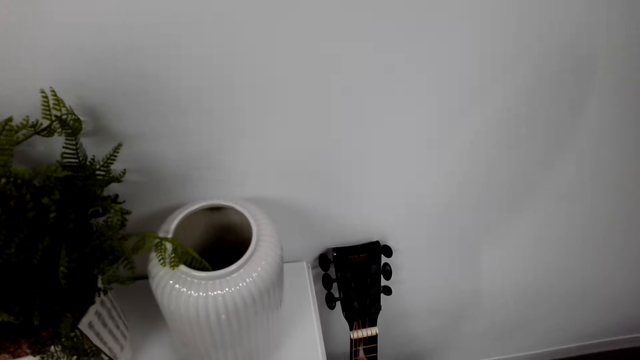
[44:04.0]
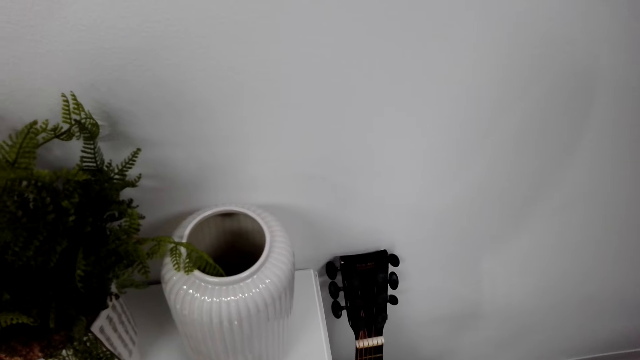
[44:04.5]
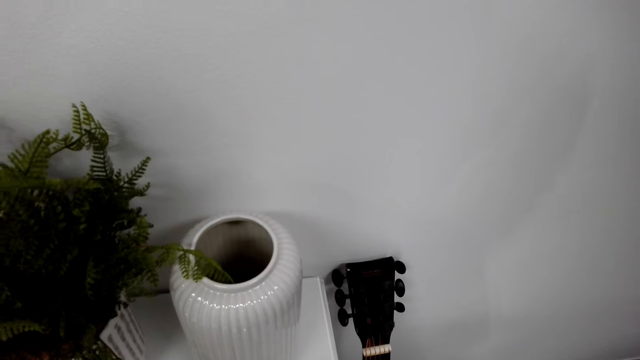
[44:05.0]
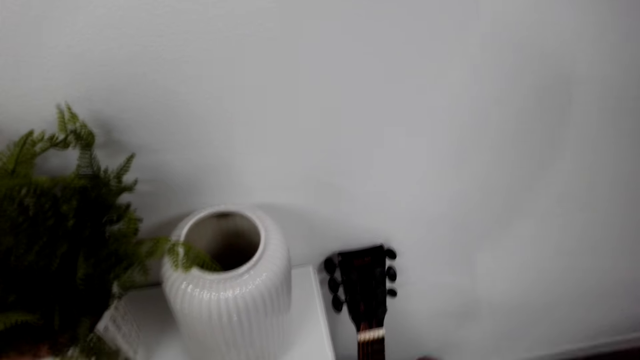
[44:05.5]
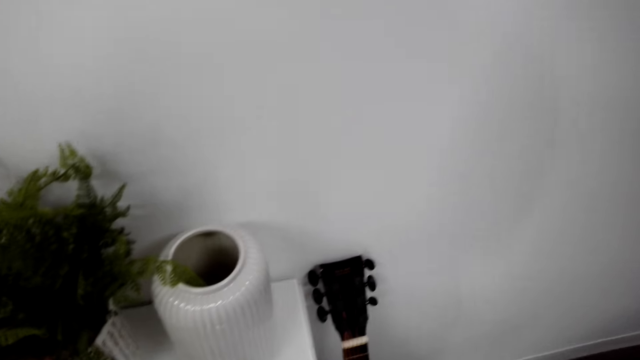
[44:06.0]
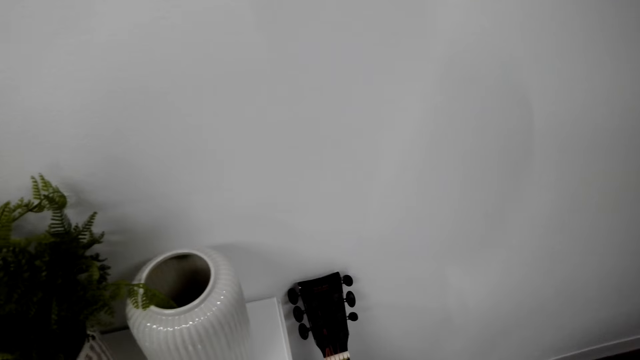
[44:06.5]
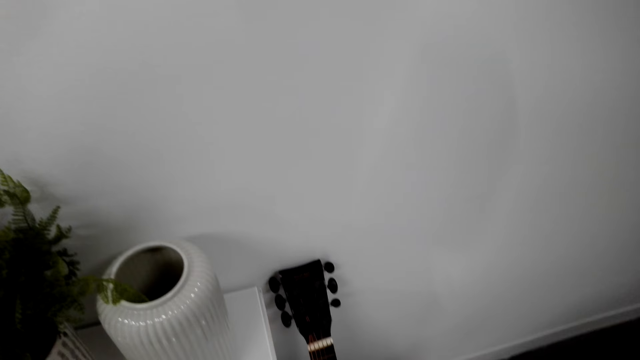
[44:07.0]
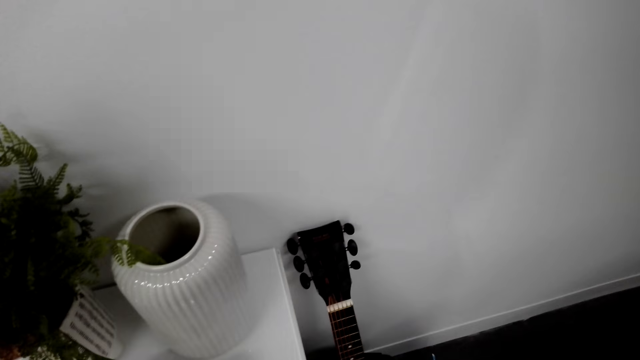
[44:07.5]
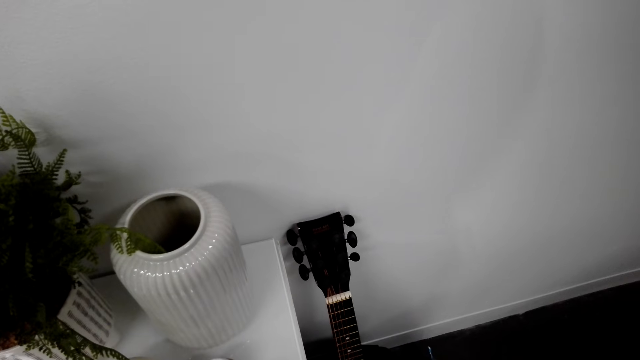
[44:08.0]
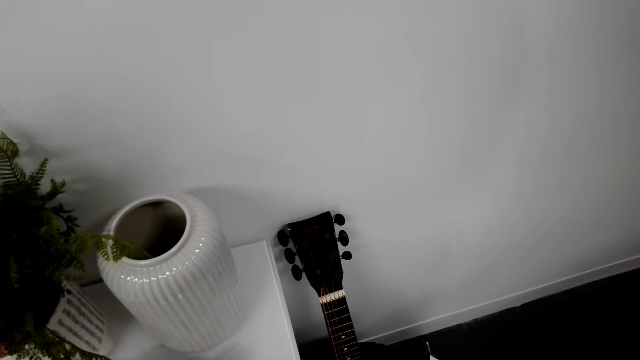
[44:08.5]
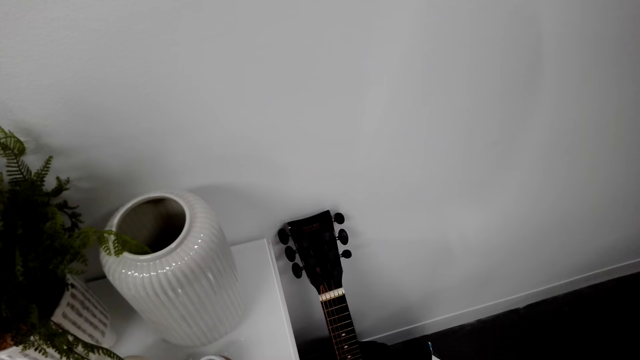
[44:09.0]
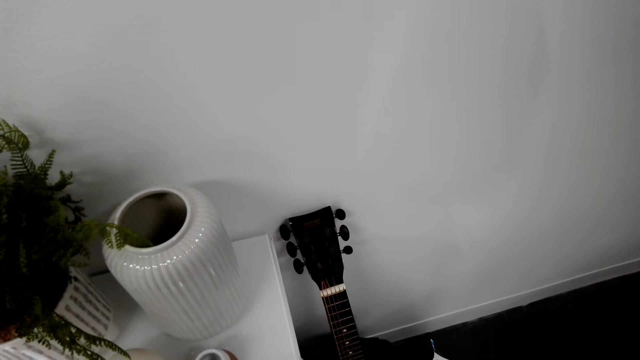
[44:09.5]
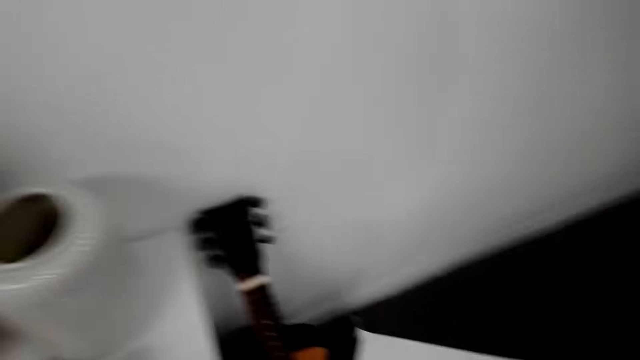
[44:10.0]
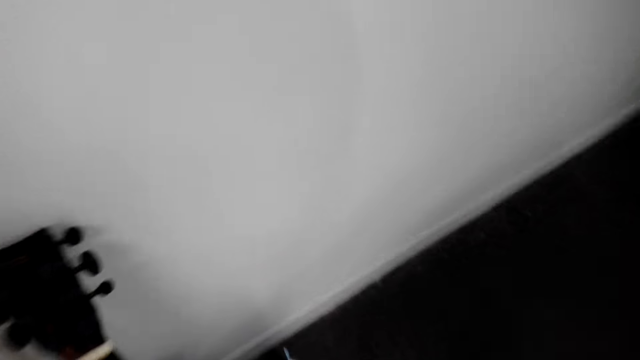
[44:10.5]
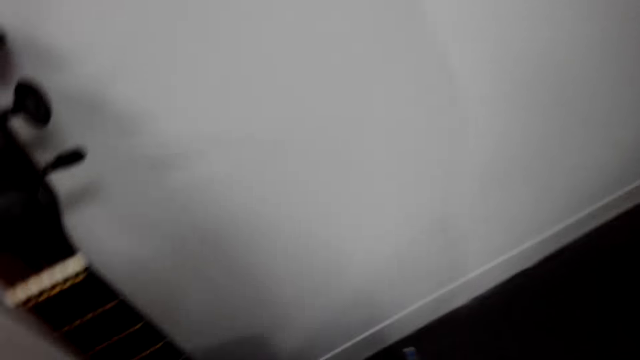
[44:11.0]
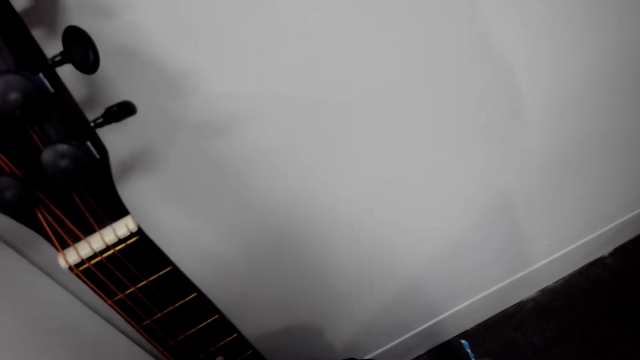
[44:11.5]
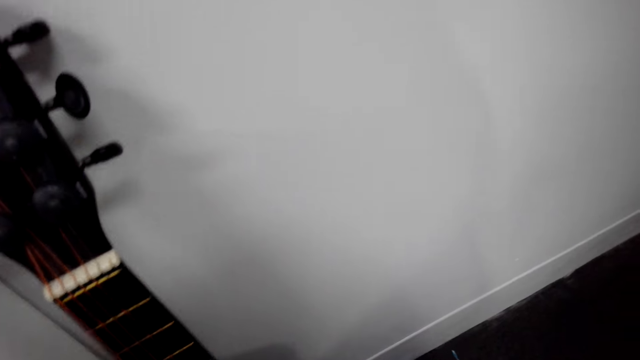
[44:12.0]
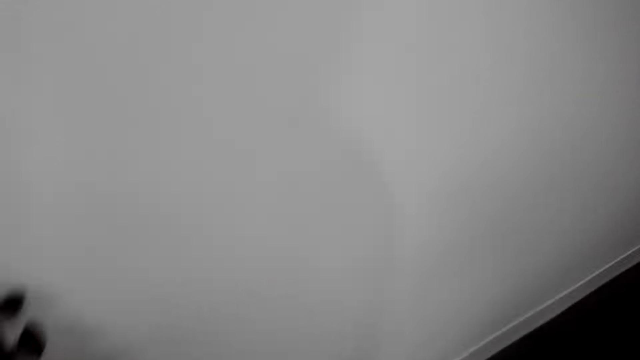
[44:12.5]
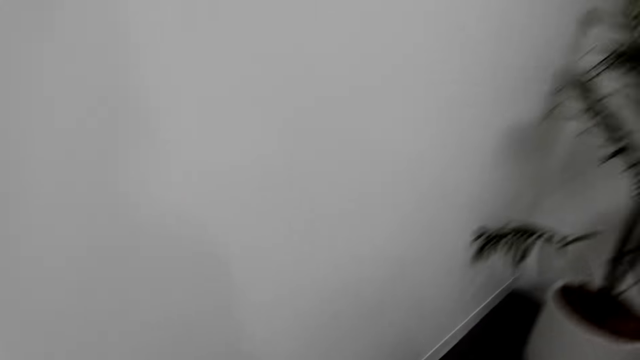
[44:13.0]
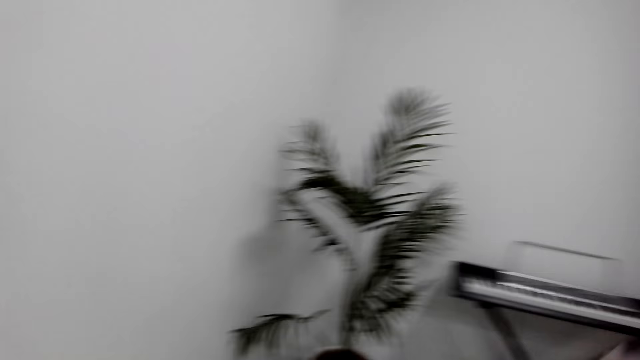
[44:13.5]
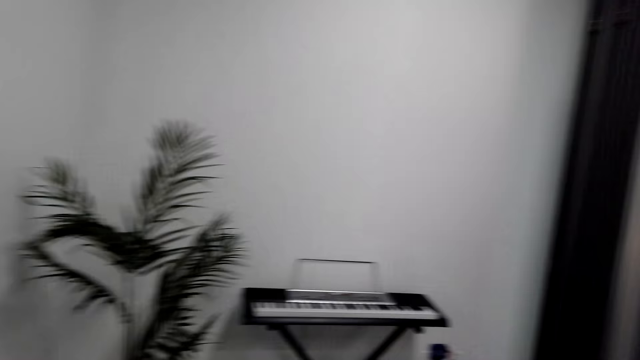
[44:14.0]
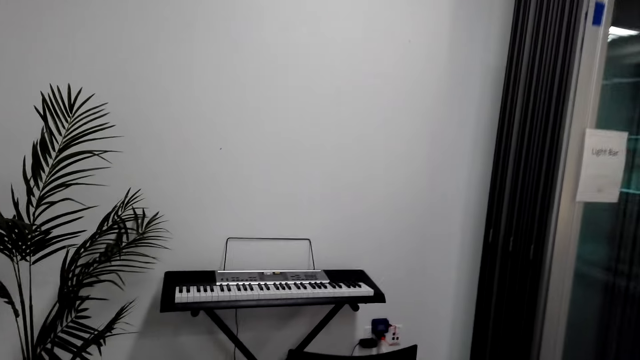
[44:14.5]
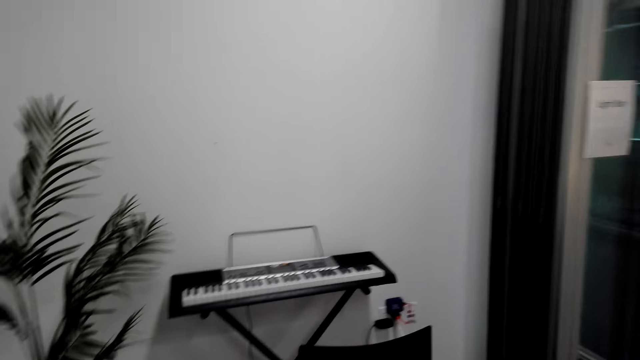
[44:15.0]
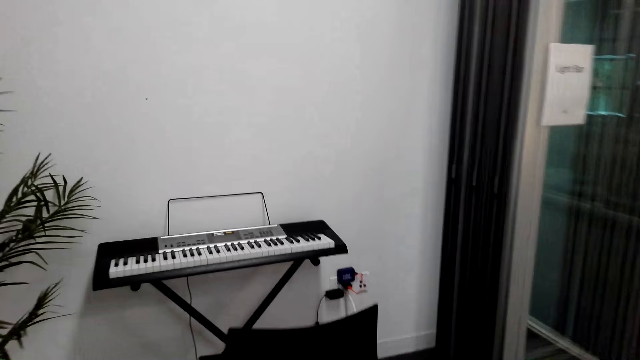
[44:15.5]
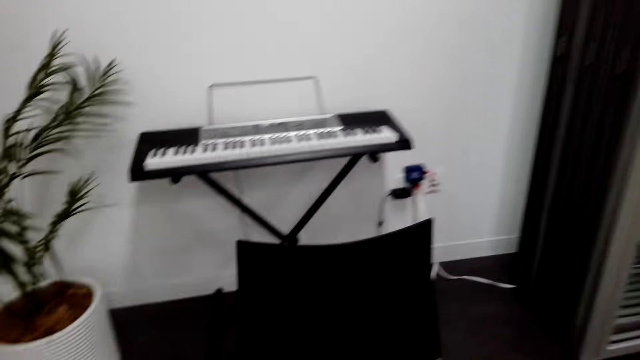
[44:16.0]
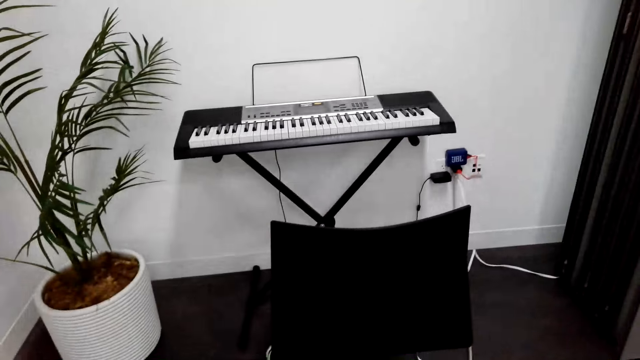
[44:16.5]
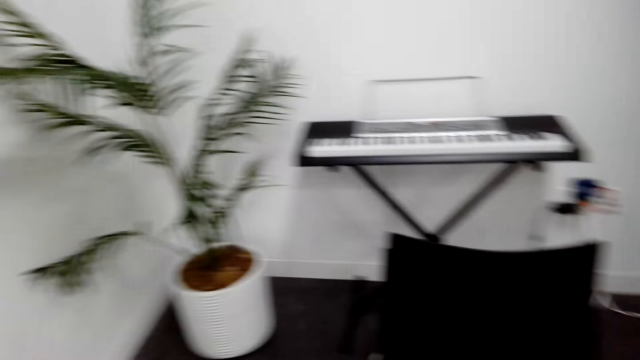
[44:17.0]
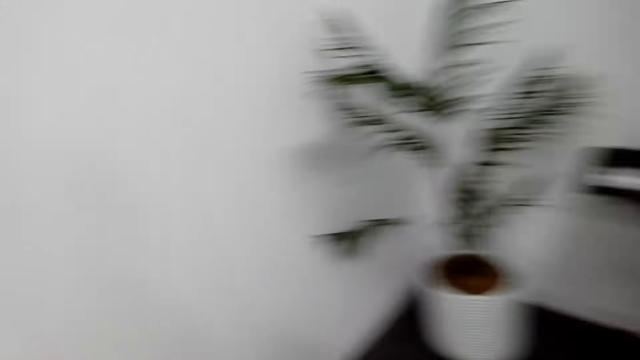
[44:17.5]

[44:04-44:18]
The camera wearer looks around the house. They pick up a paint from the floor. They dialogue with a person. The camera wearer walks around the house.

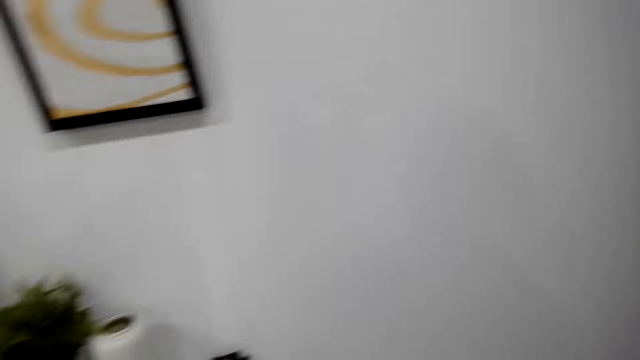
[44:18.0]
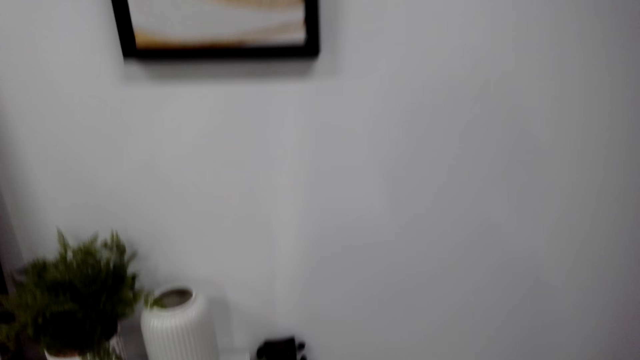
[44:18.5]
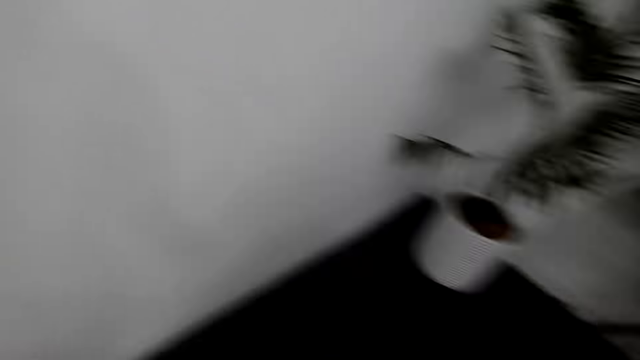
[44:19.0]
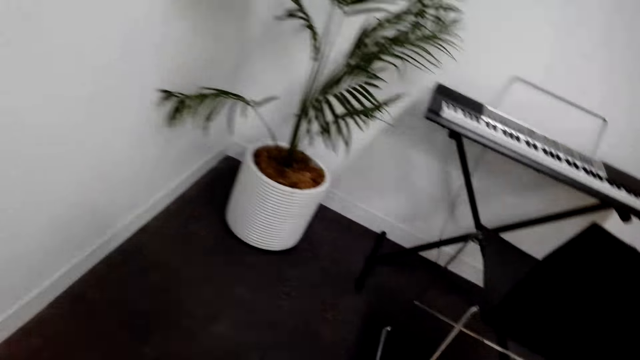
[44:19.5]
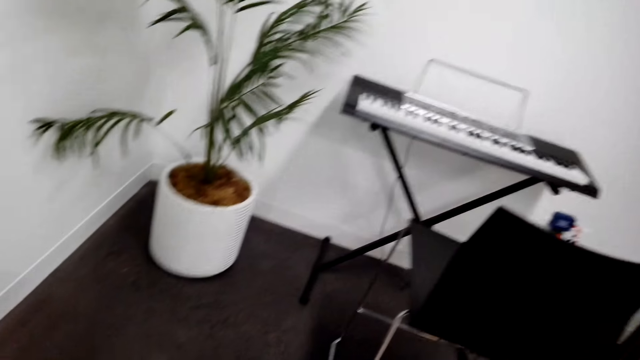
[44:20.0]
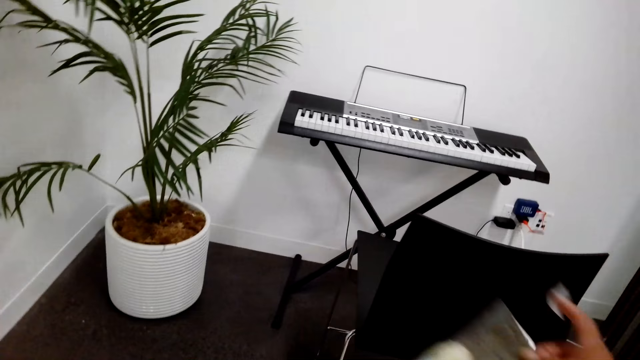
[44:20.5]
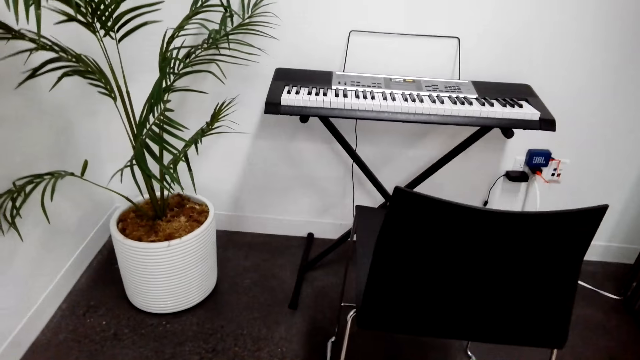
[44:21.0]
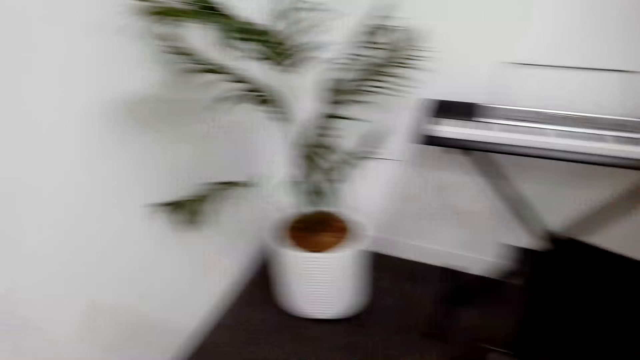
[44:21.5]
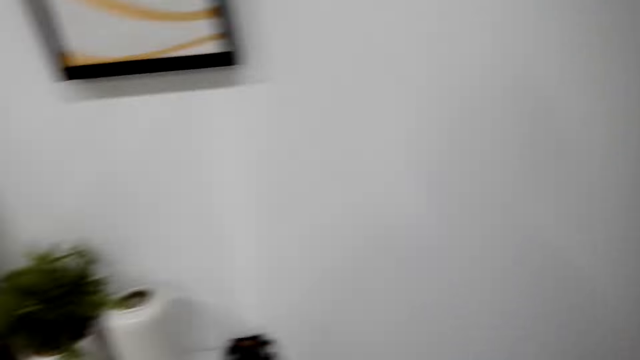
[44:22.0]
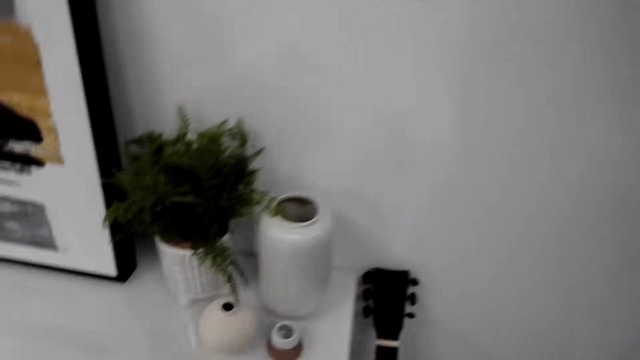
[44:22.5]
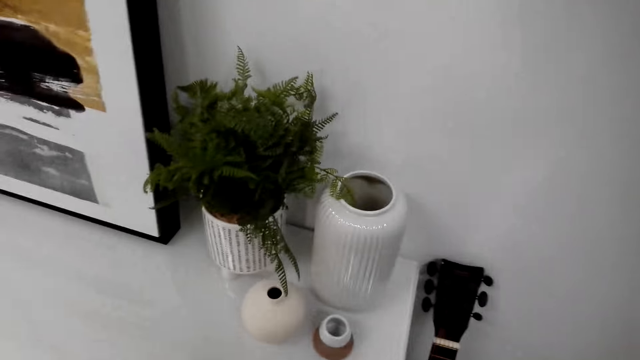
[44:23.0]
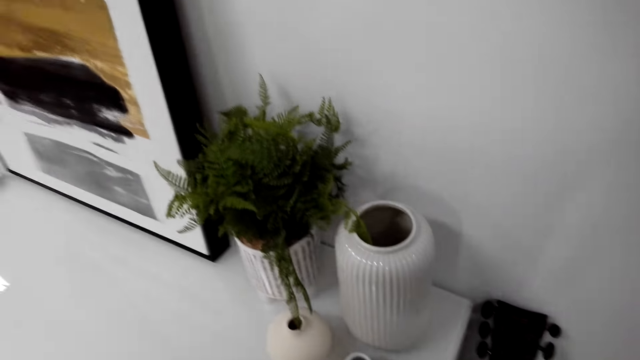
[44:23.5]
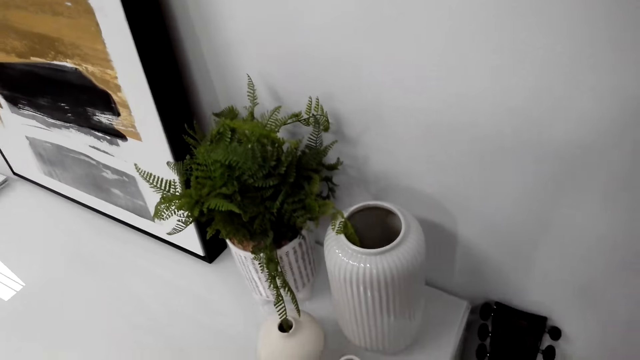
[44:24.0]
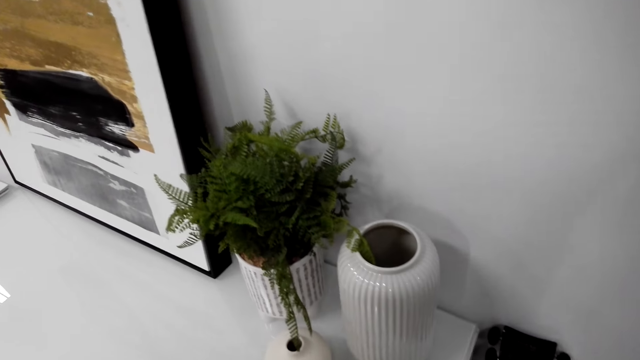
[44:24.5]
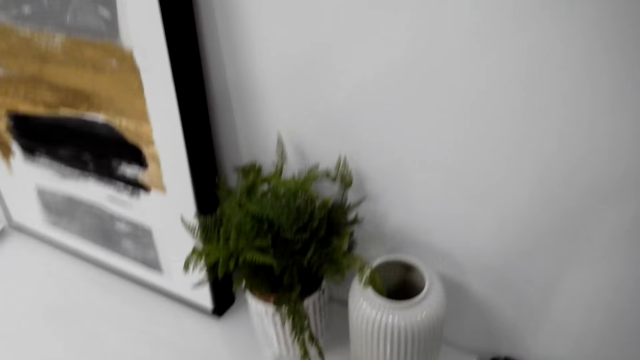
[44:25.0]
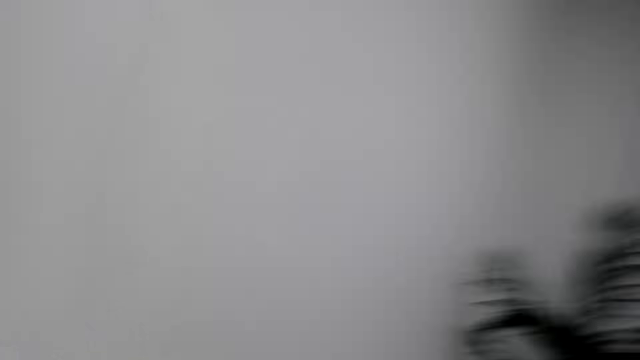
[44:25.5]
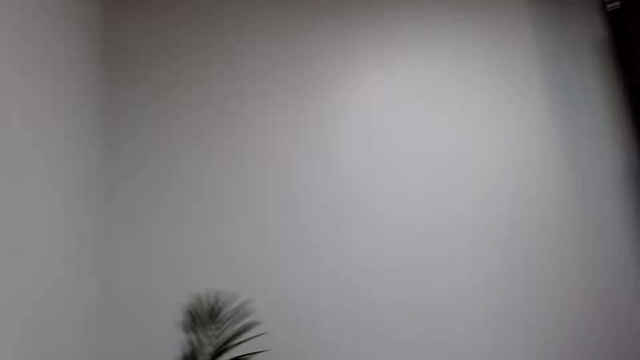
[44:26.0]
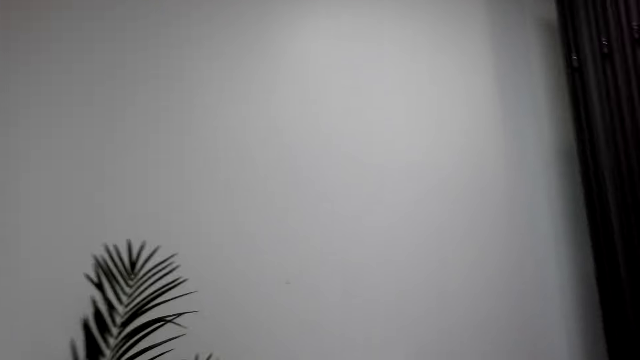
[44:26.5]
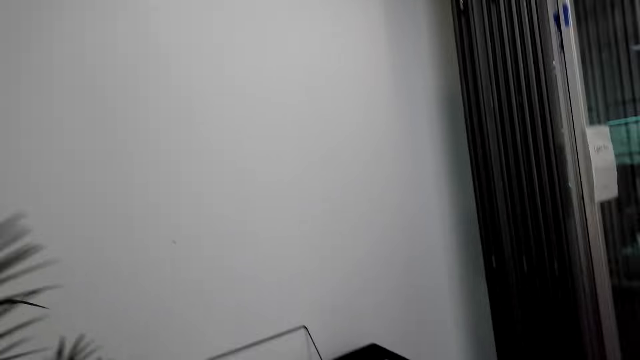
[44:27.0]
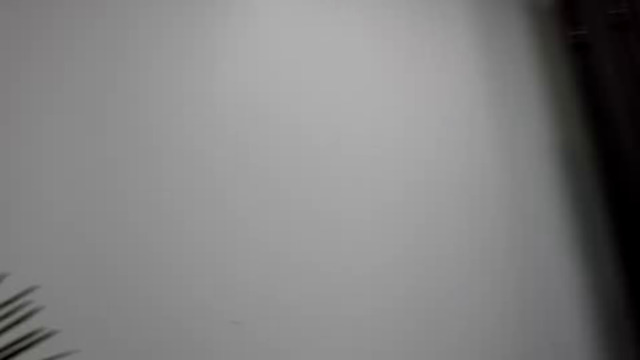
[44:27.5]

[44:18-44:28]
The camera wearer applies glue on the art. They walk around the house.
